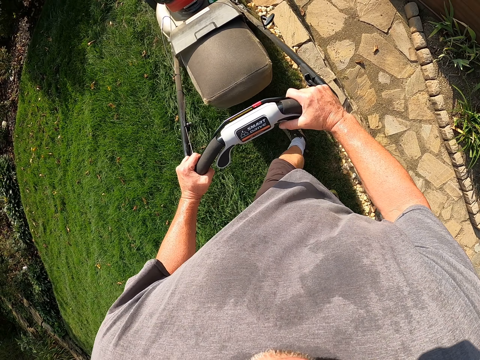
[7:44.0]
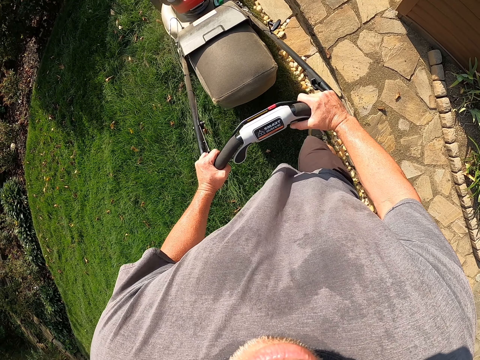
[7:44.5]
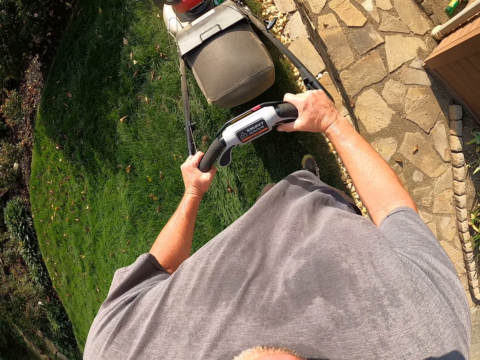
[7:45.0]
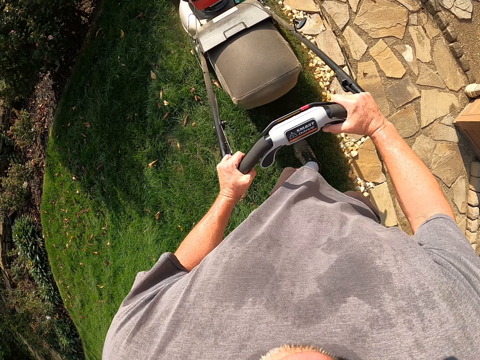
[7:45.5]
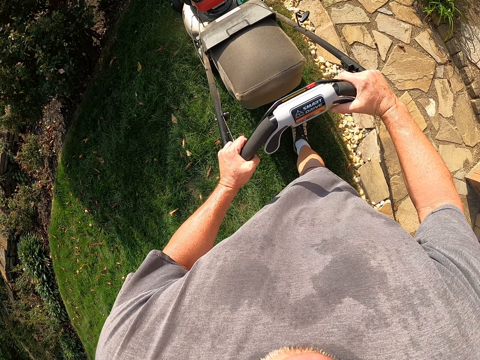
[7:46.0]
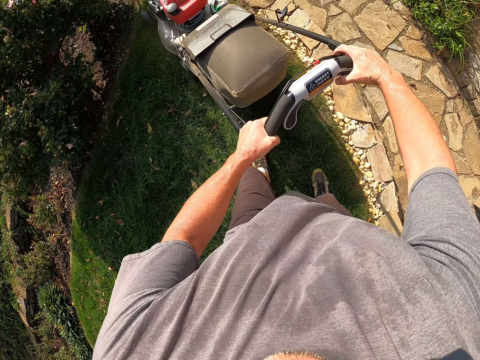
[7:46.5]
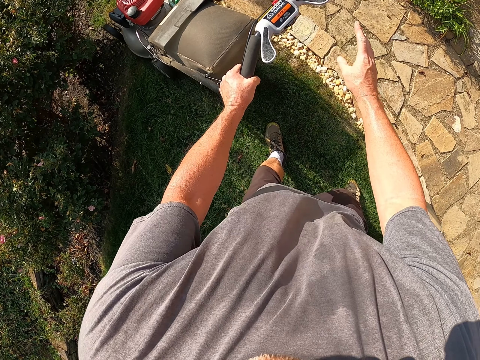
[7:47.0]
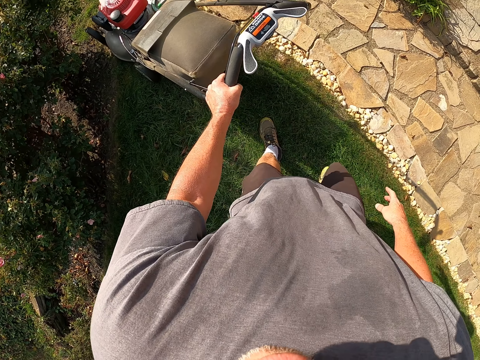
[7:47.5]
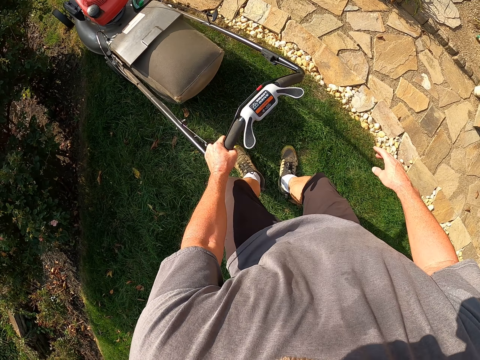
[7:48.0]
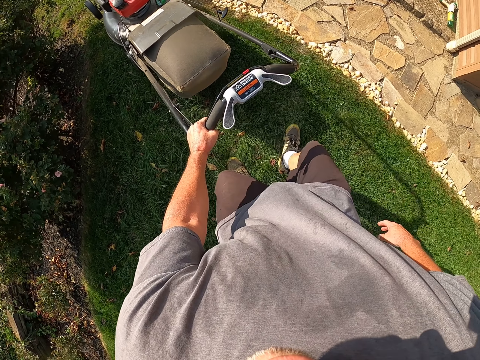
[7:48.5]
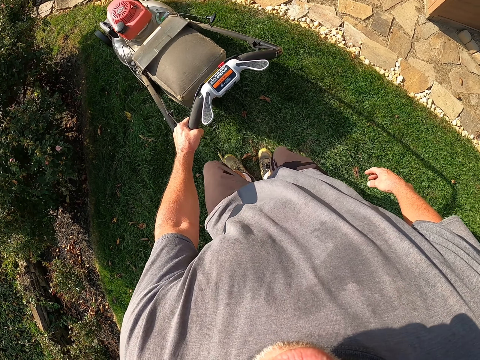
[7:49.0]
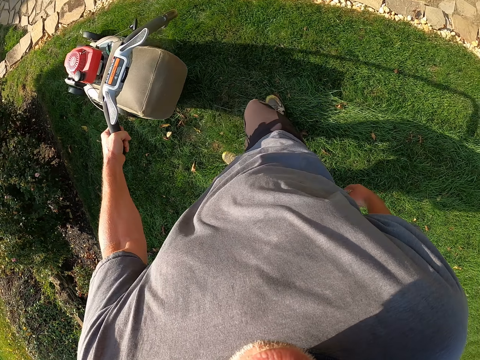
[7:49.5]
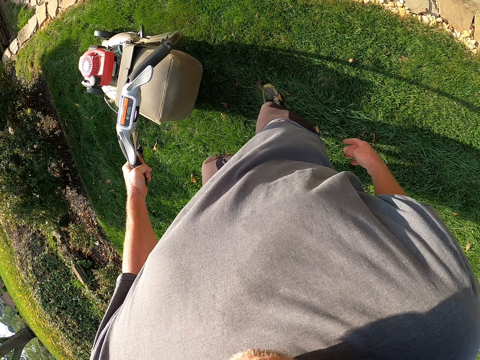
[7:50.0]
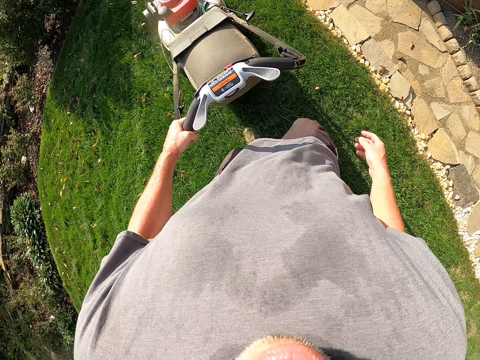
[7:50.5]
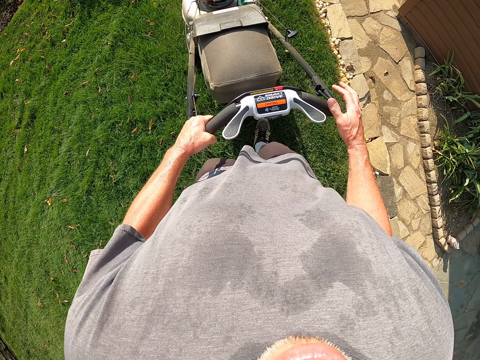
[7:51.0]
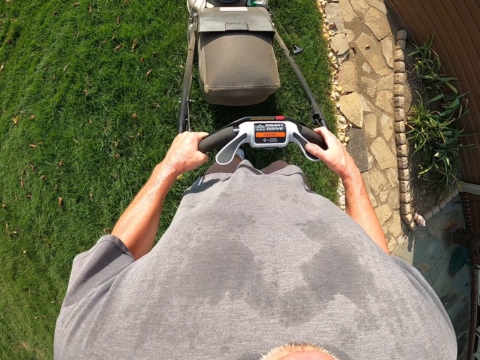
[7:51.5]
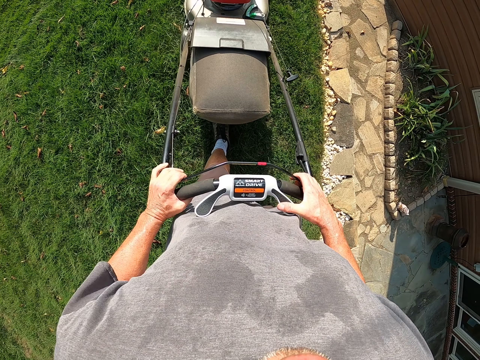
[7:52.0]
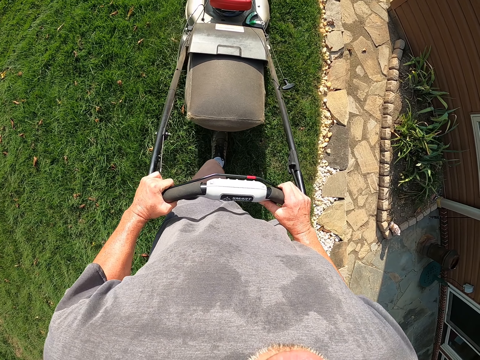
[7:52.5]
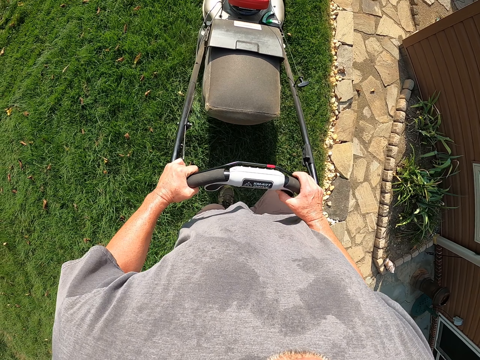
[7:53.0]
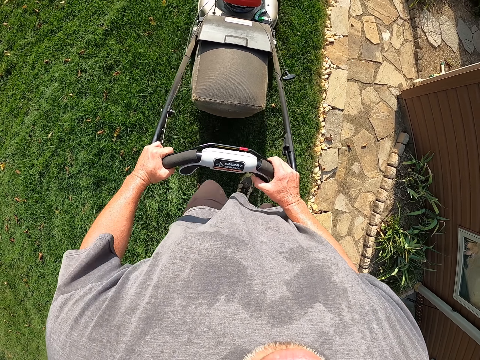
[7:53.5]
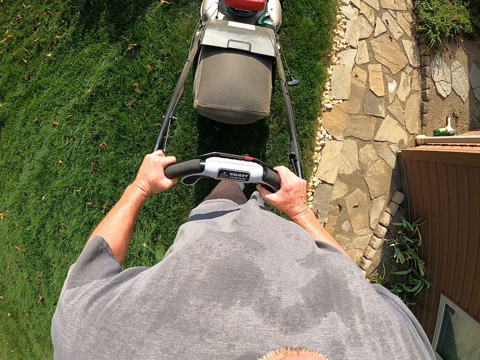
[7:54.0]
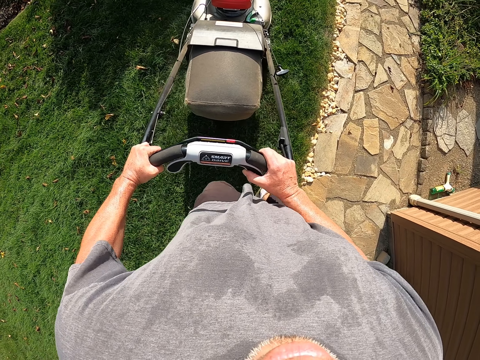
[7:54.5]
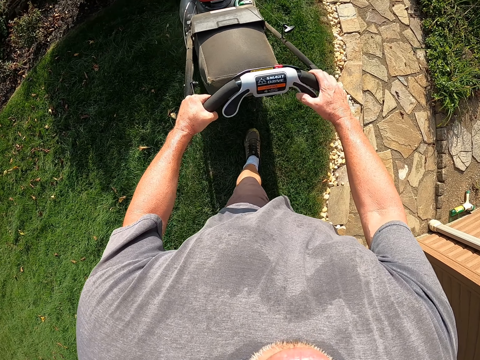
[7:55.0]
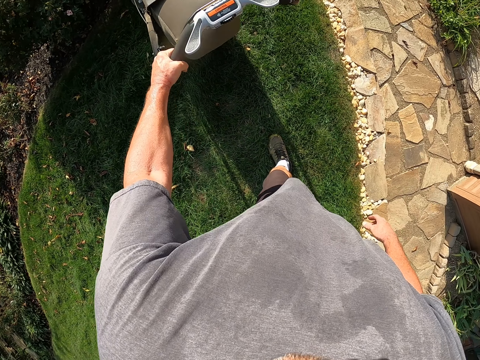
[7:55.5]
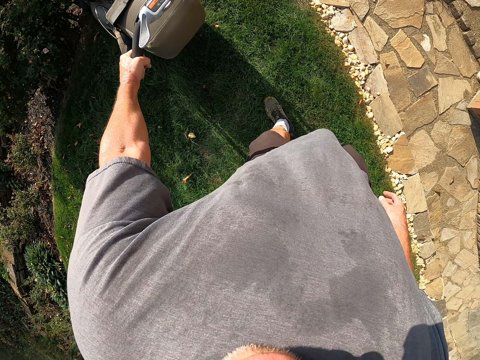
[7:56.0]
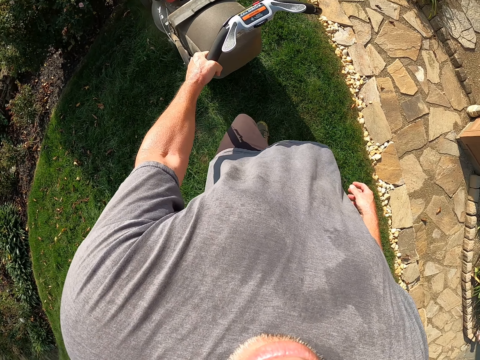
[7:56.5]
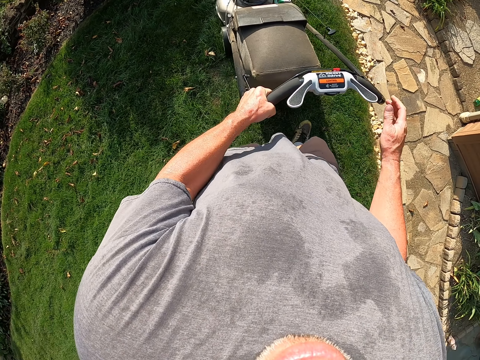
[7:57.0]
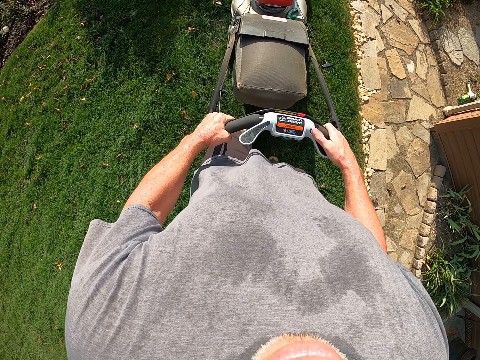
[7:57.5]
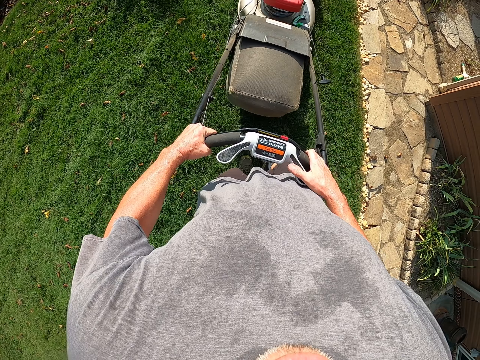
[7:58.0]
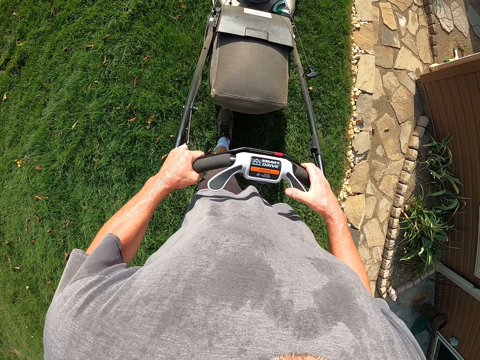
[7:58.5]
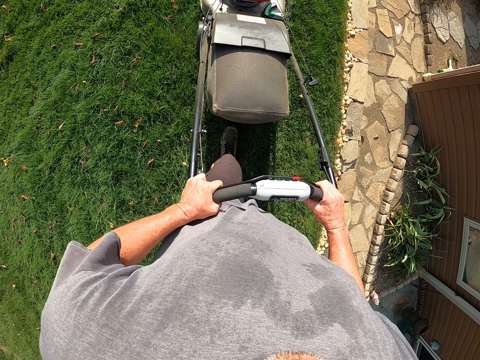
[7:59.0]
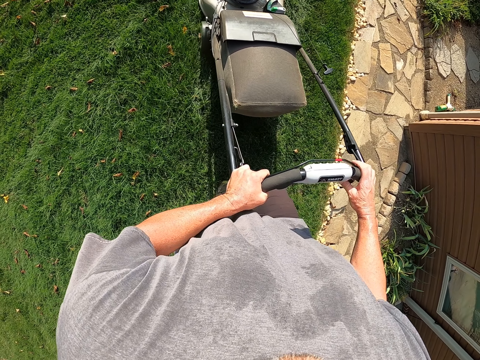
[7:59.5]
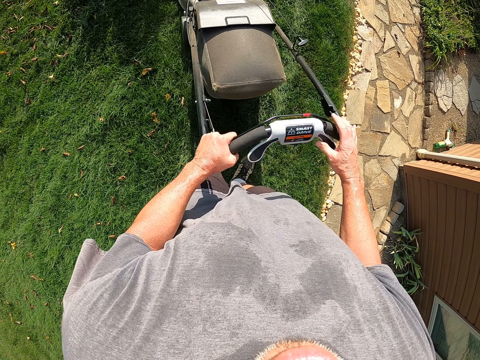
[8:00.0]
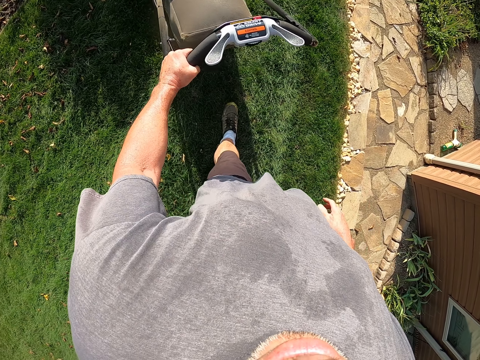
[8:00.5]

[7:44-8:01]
The camera wearer withdraws one hand. They pull a lawn mower. They cut grass with the lawn mower. They raise the lawn mower. They withdraw one hand from the lawn mower. They hold the lawn mower with both hands.

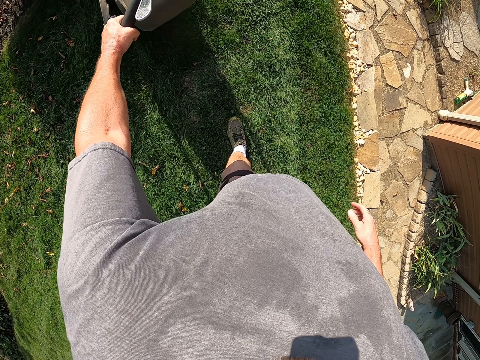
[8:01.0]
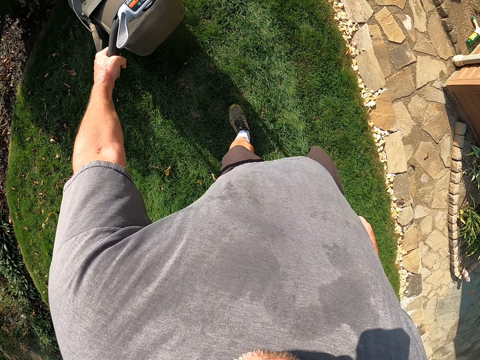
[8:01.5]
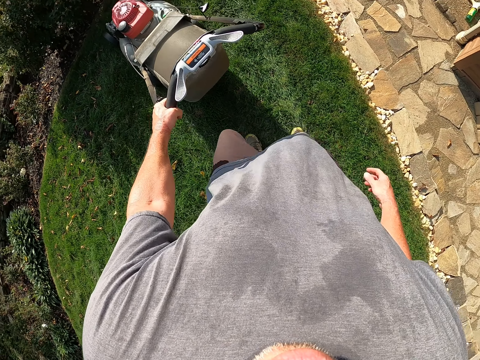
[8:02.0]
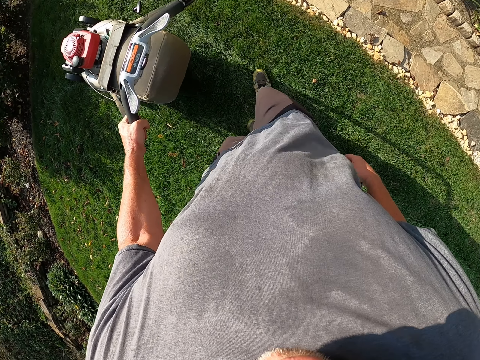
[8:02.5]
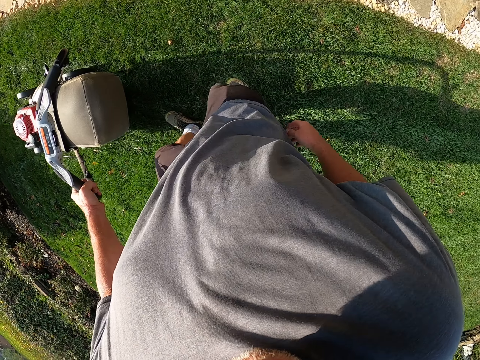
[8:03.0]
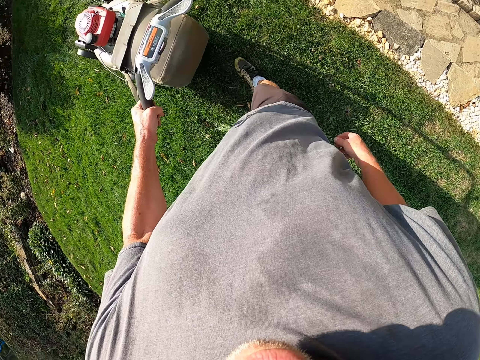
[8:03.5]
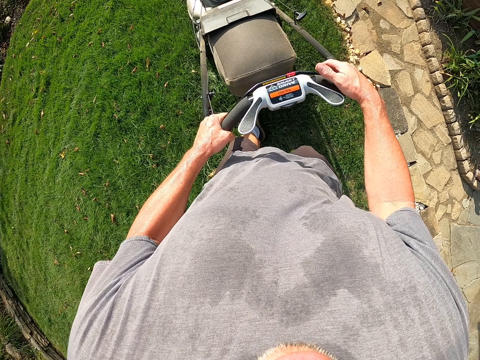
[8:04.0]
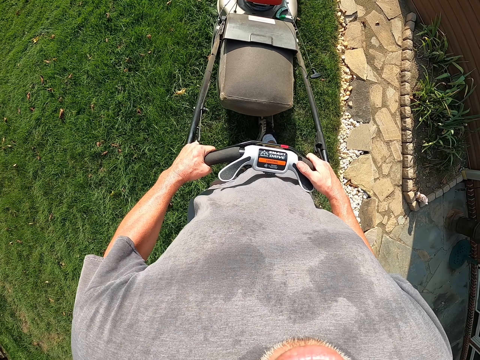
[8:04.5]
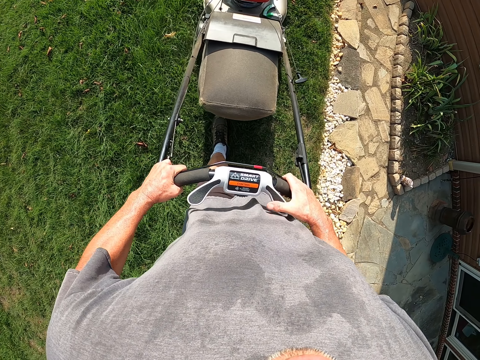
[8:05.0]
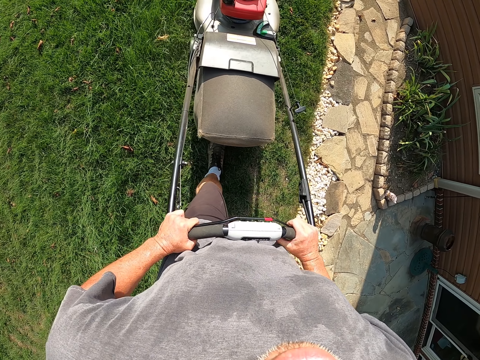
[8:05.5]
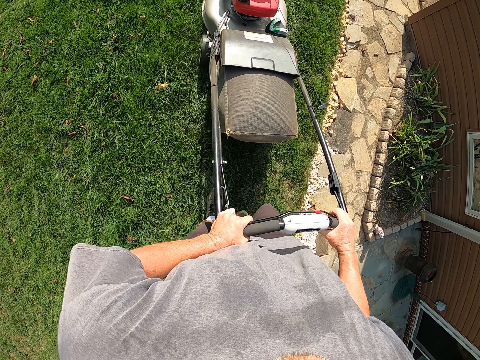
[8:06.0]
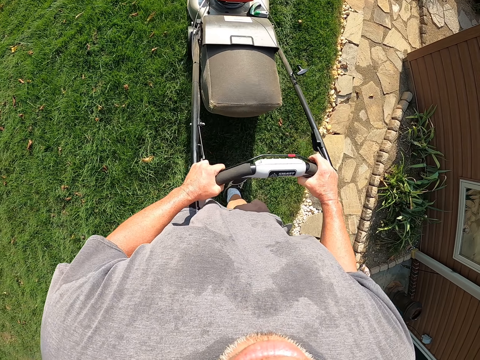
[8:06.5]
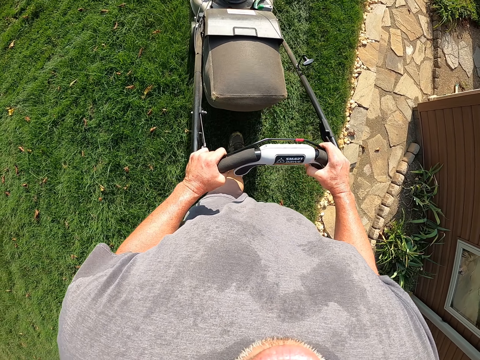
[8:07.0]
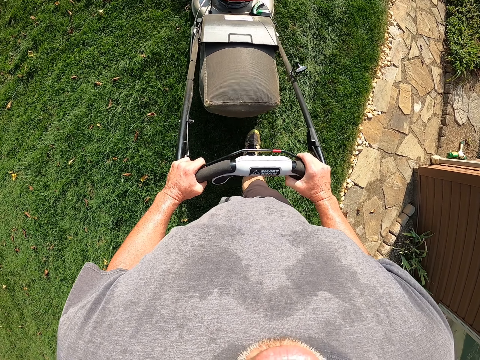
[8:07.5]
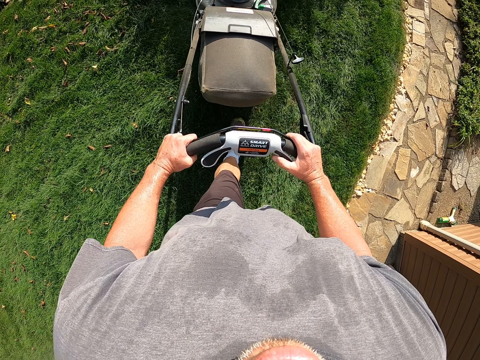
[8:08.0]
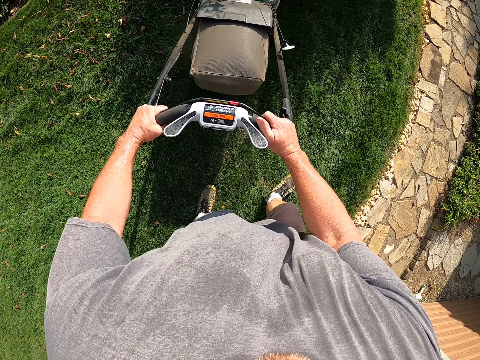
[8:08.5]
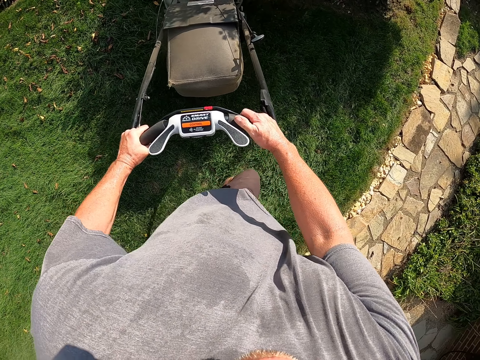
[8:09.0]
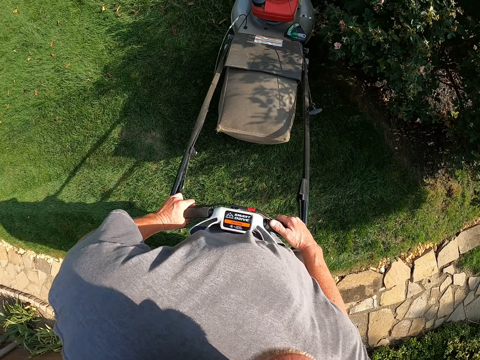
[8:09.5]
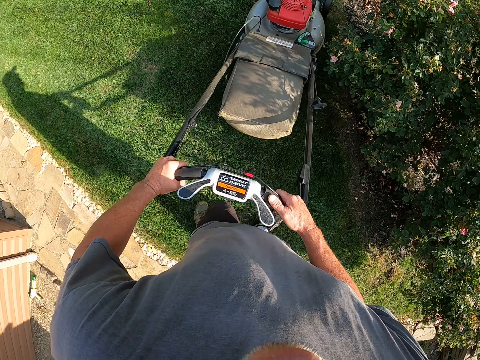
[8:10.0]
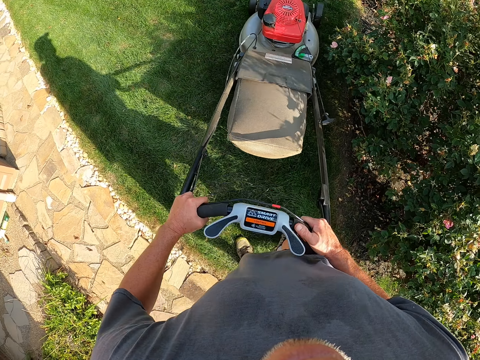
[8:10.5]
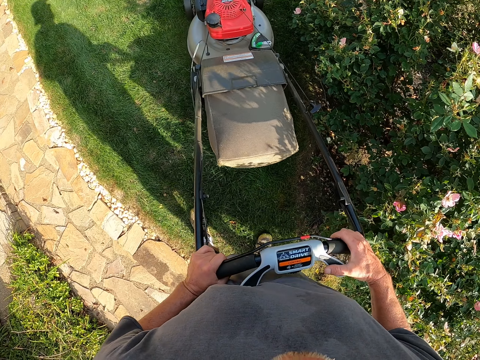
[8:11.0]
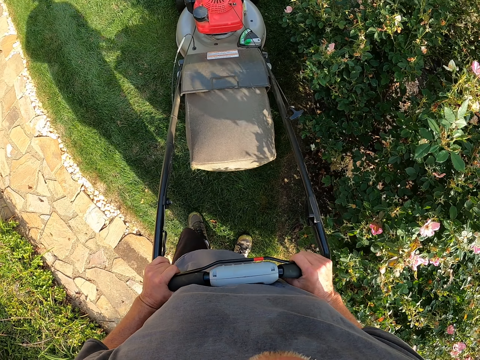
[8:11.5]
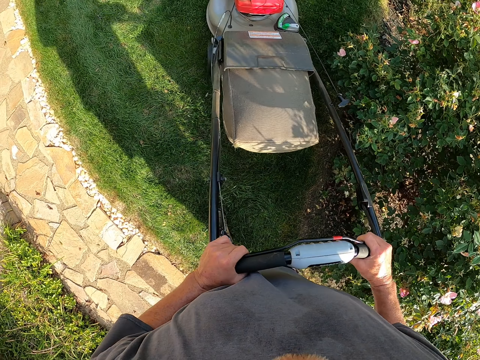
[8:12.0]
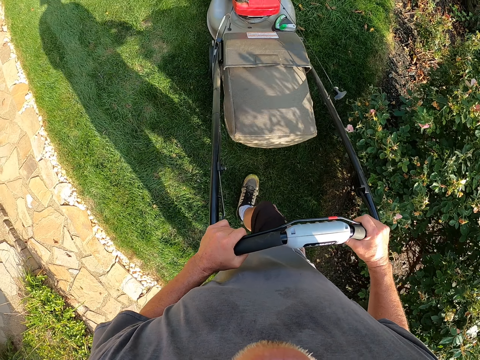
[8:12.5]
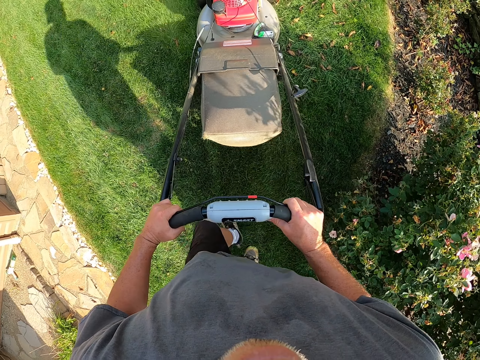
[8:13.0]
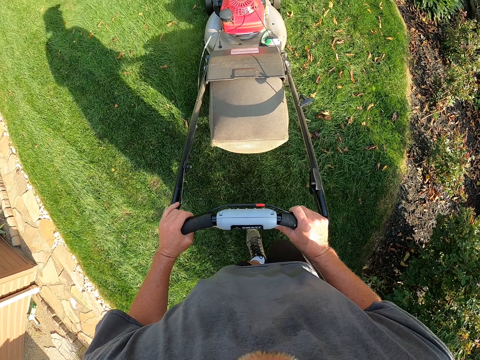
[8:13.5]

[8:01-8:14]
The camera wearer pulls a lawn mower backwards. They hold the lawn mower with both hands. They cut grass with the lawn mower. They pull the lawn mower backwards. They cut grass with the lawn mower.
